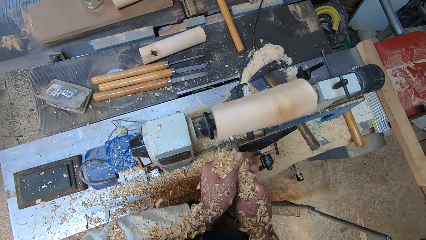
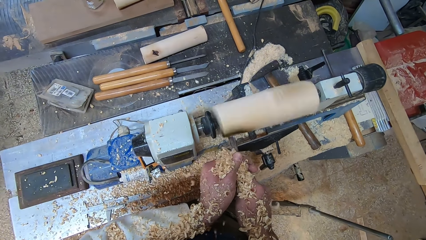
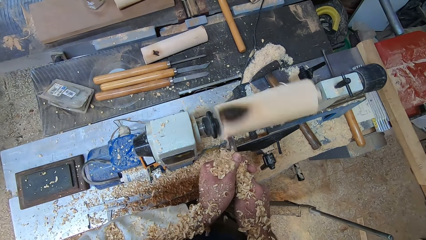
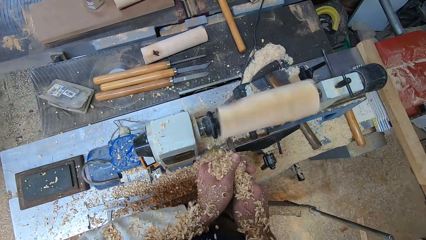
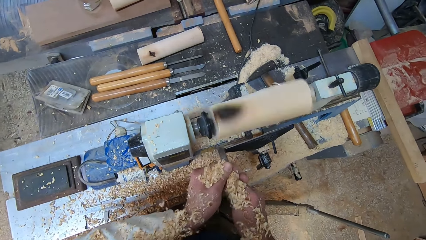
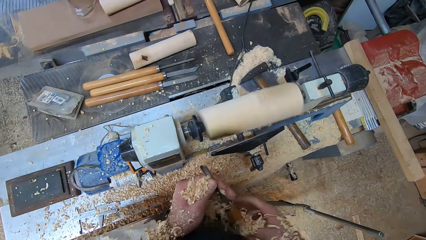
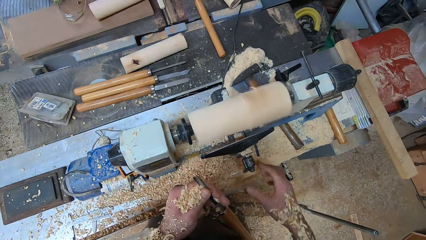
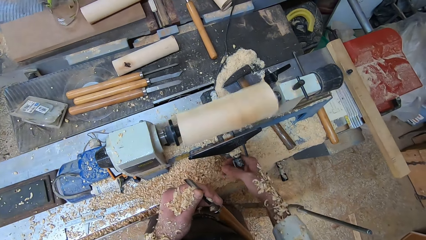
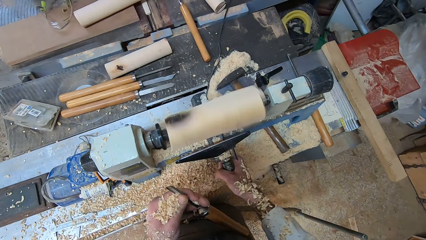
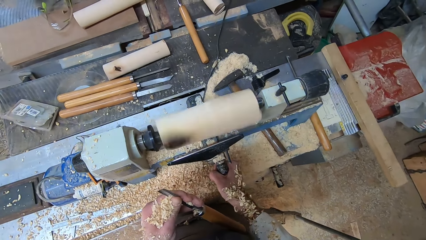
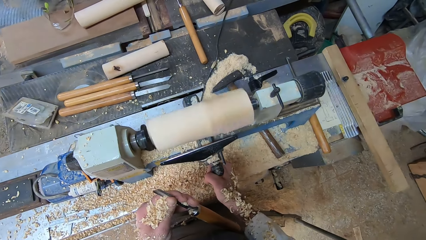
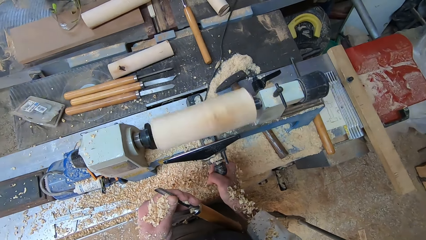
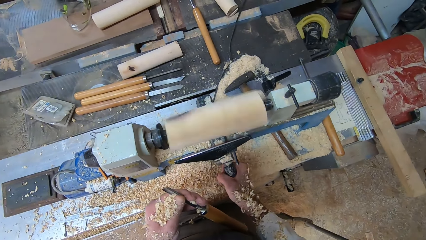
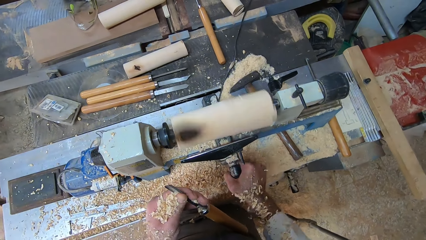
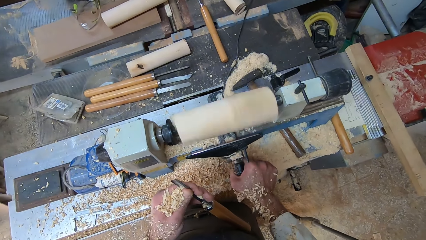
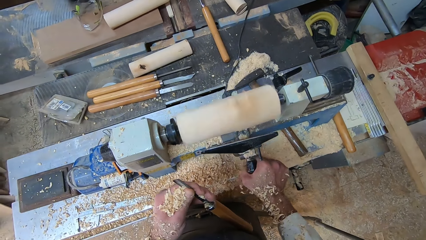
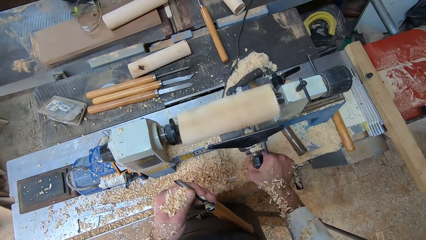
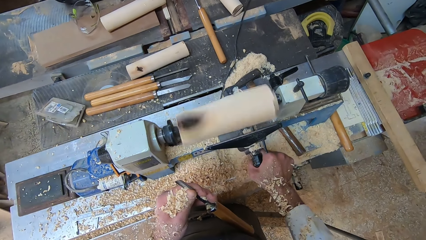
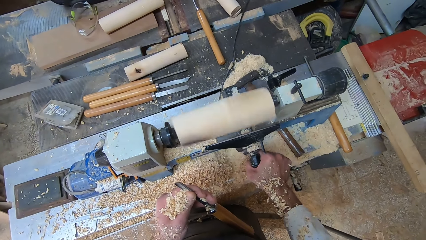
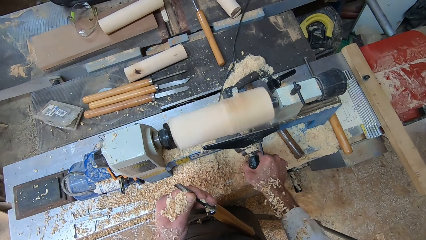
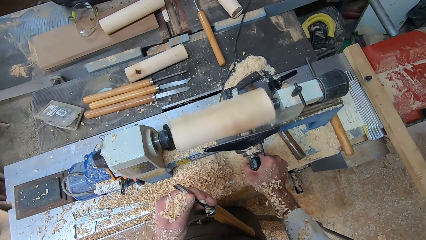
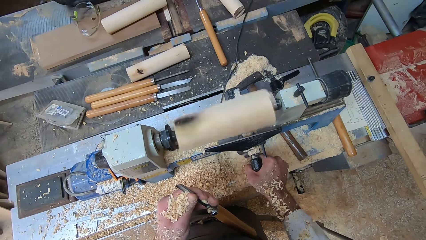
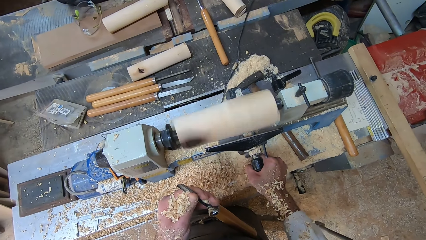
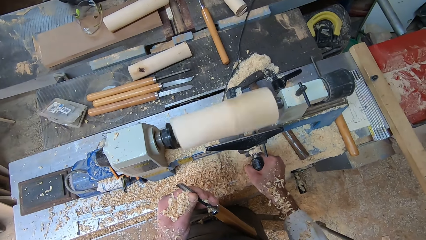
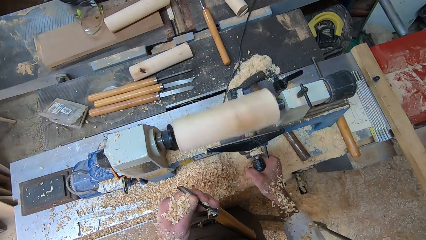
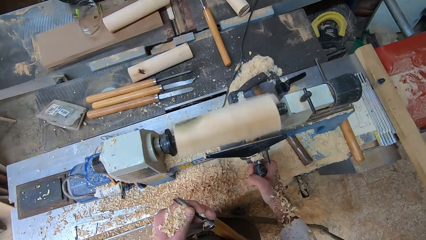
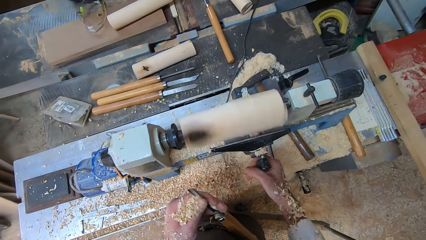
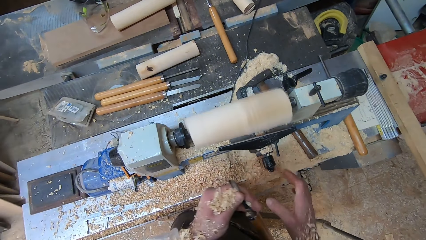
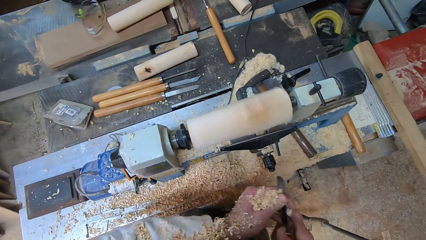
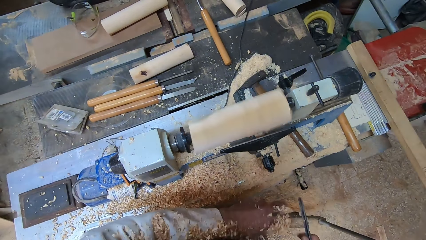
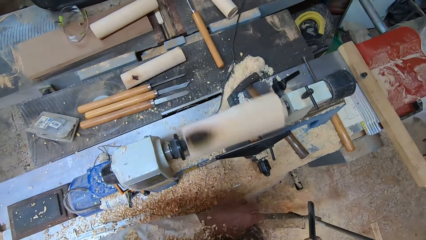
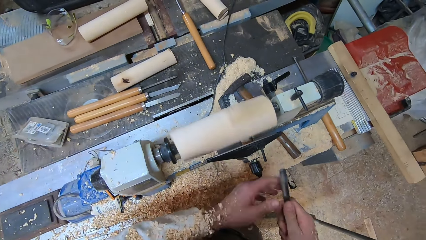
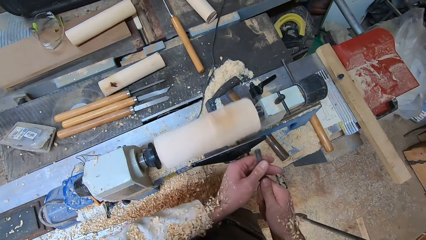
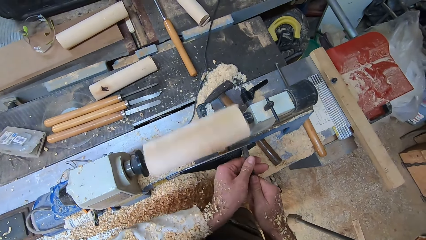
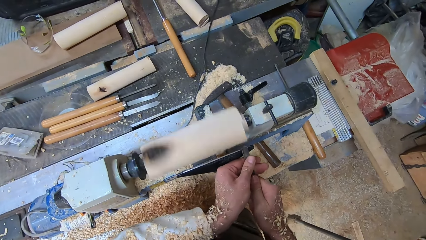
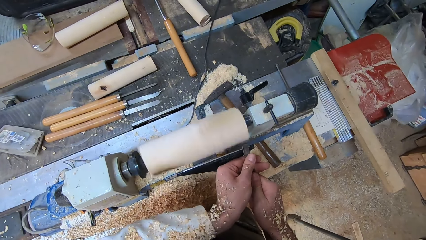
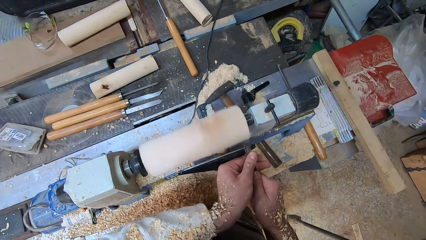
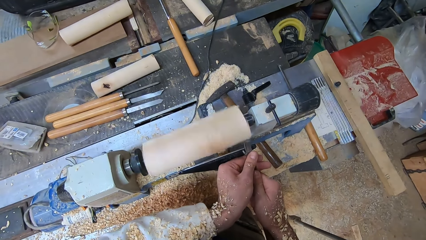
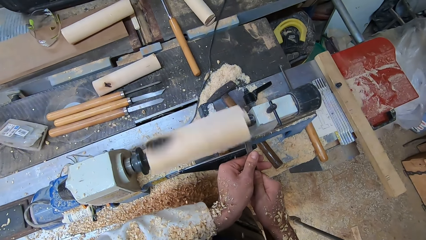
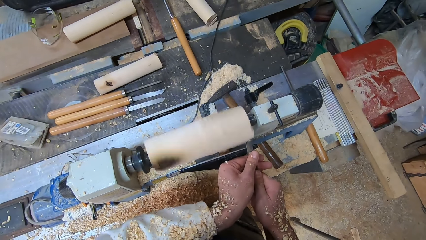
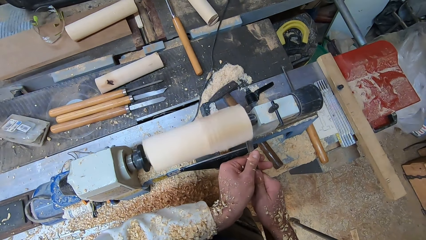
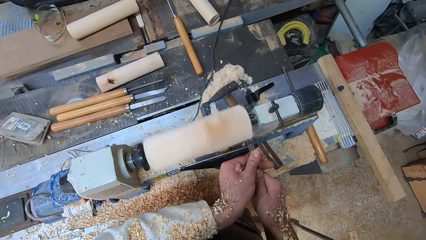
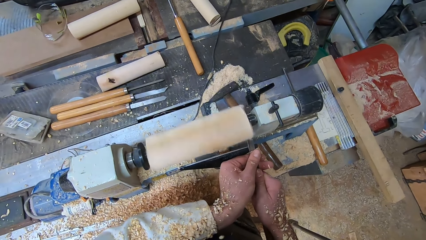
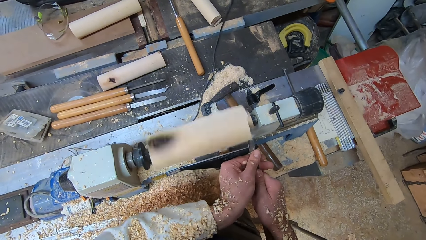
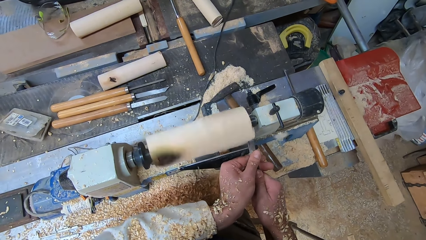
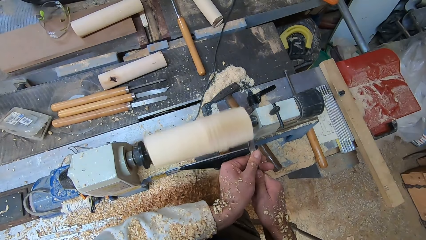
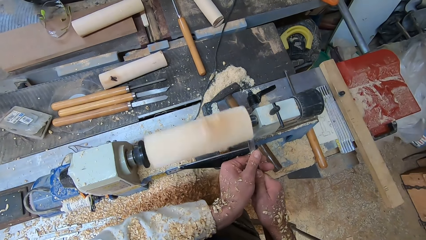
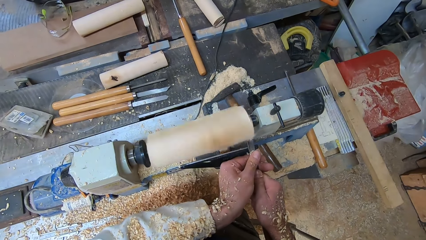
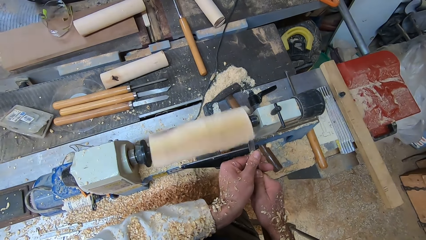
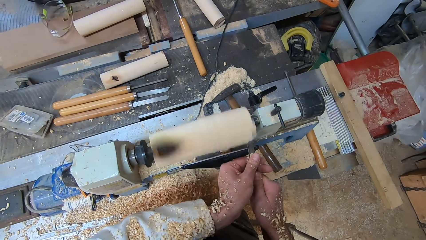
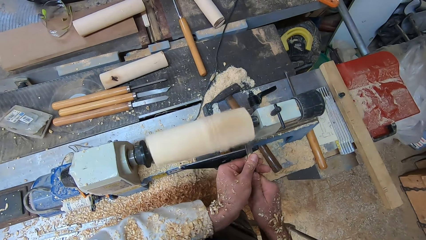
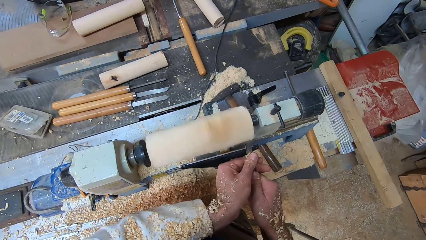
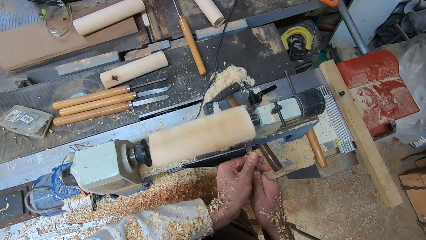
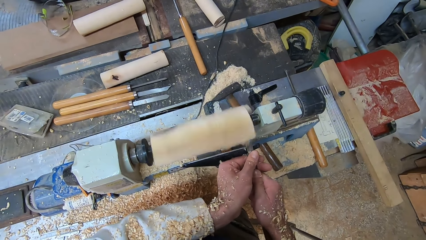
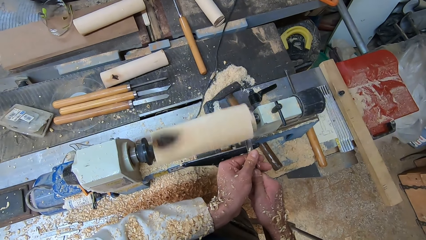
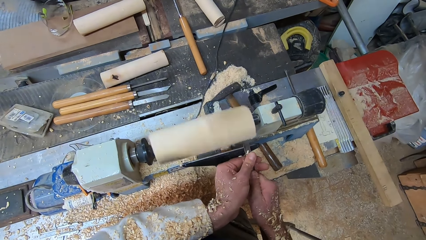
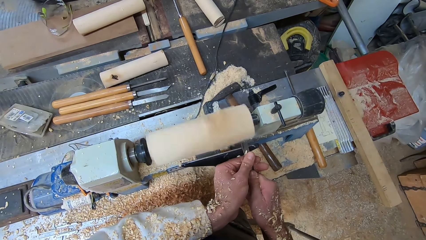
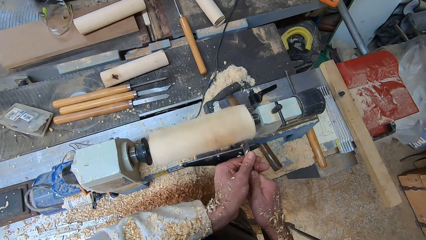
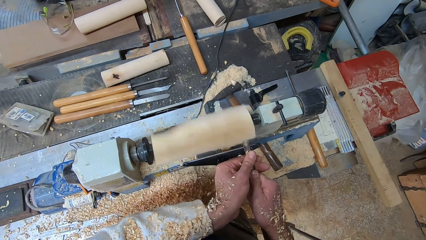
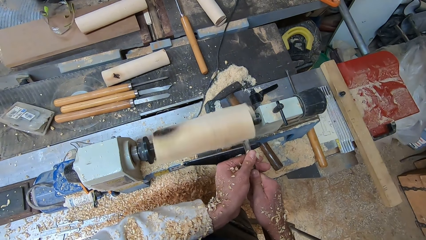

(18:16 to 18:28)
The camera wearer adjusts the lathe machine handle. They carve the wood.

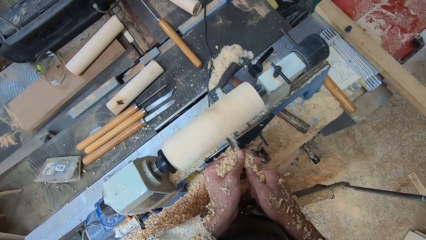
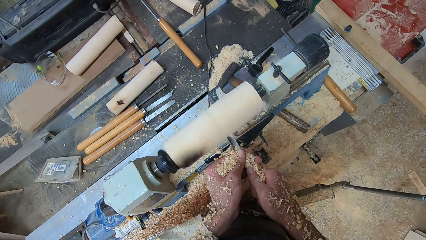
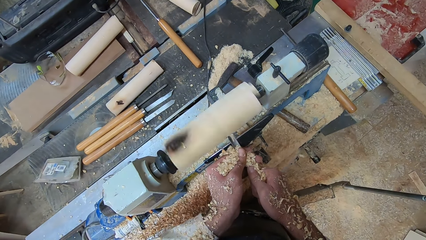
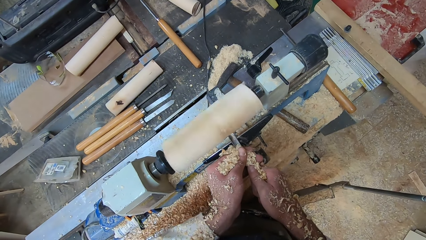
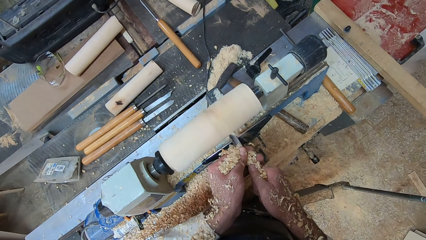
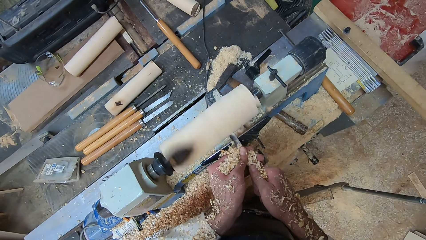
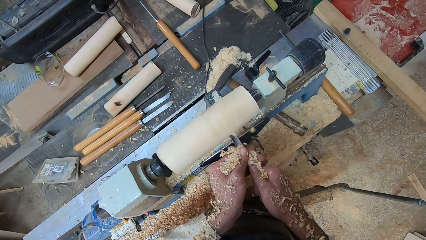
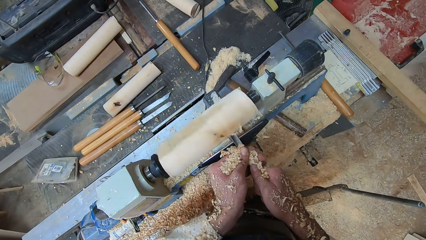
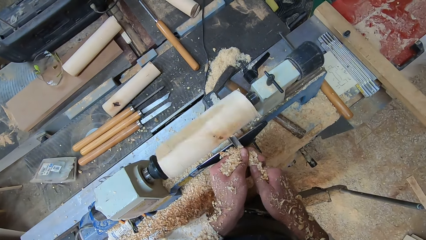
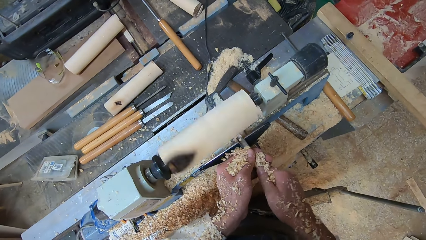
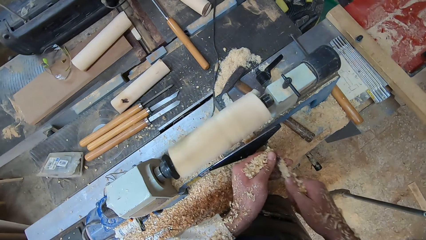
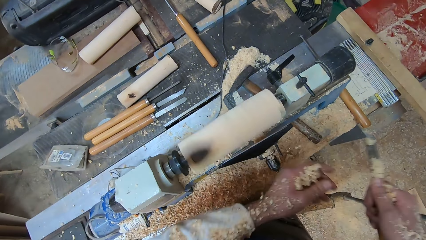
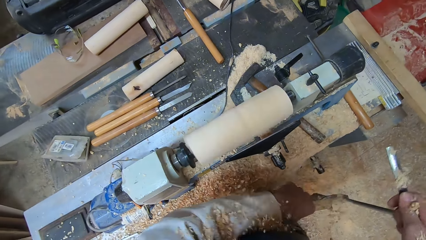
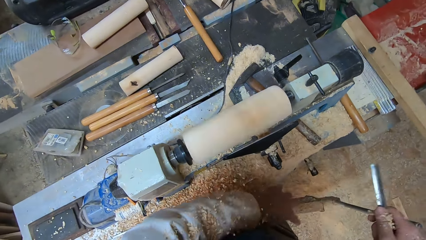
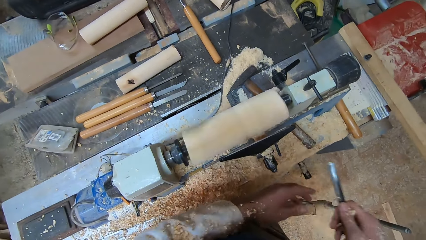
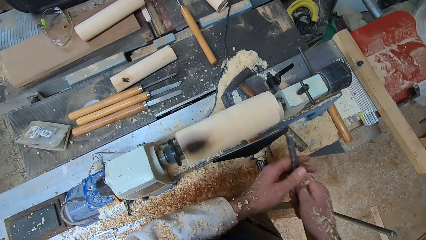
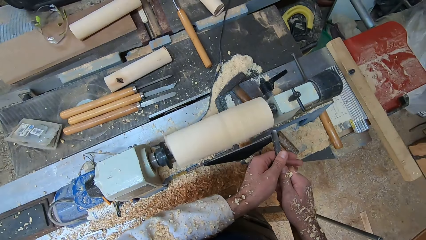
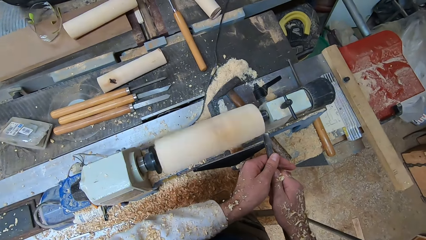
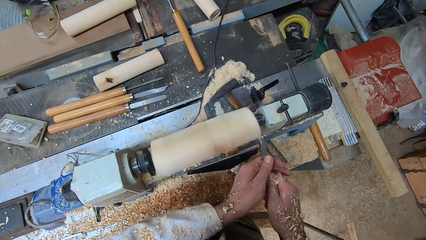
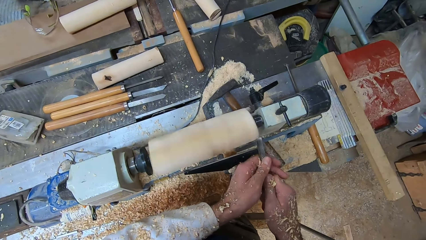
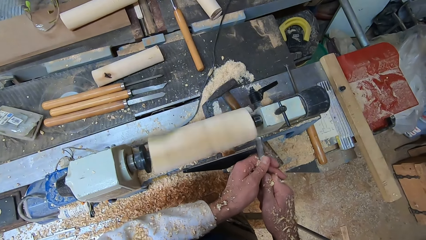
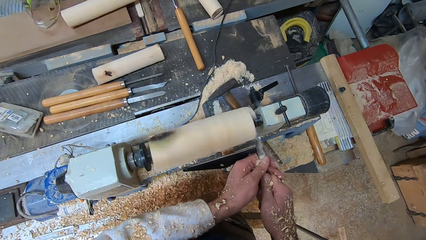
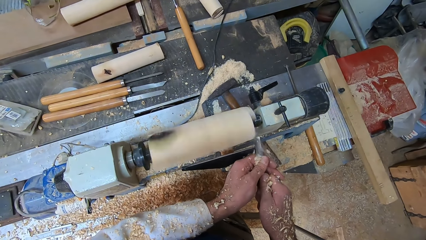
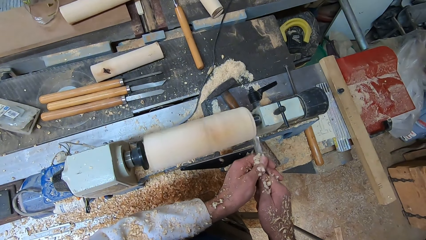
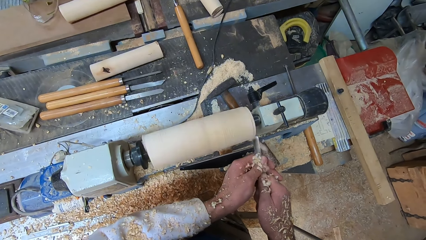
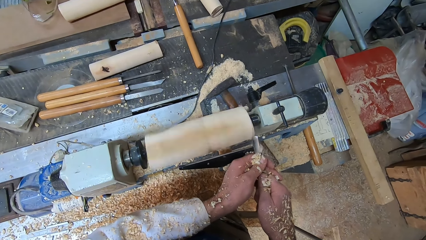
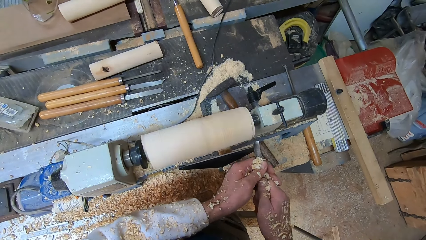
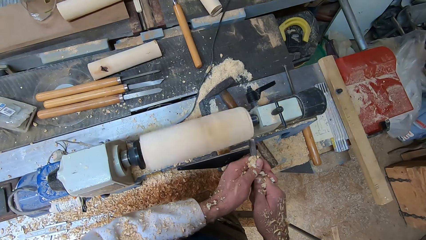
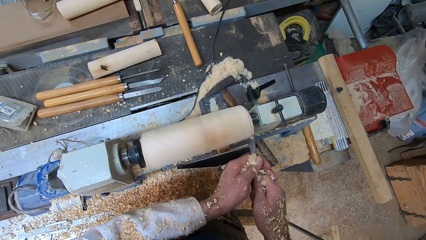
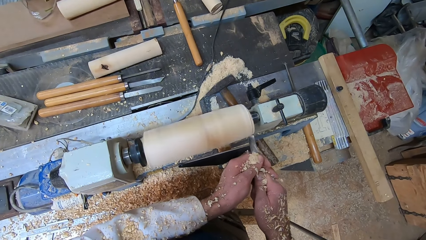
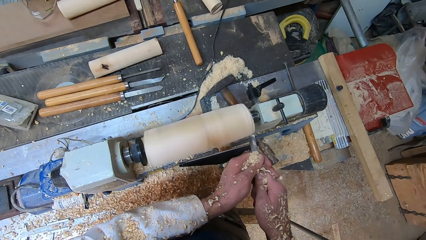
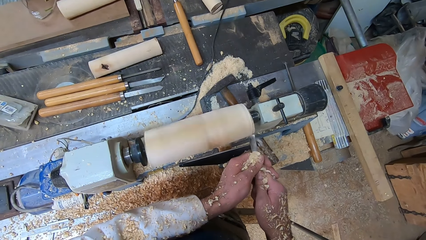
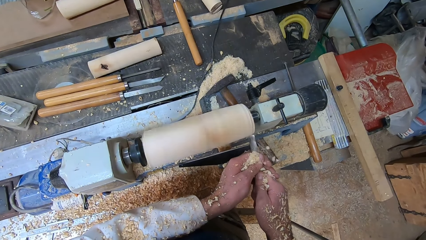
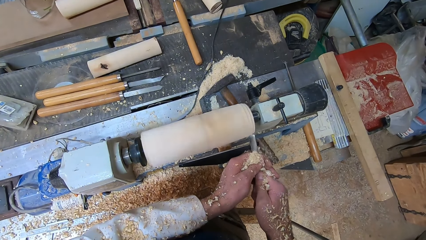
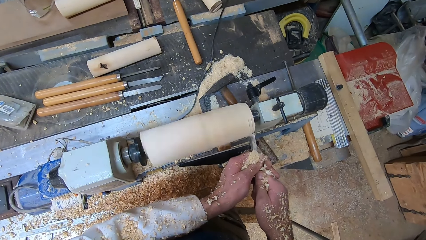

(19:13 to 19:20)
The camera wearer shakes wood shavings off his hands. He shaves the round wood in the round wood making machine with the gouge in both hands.
